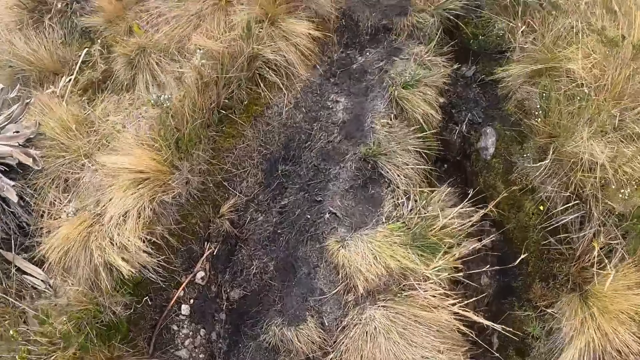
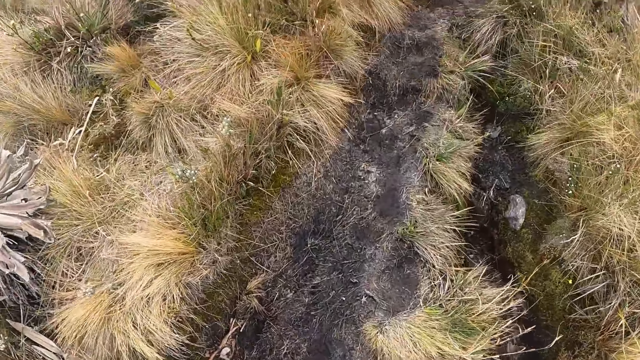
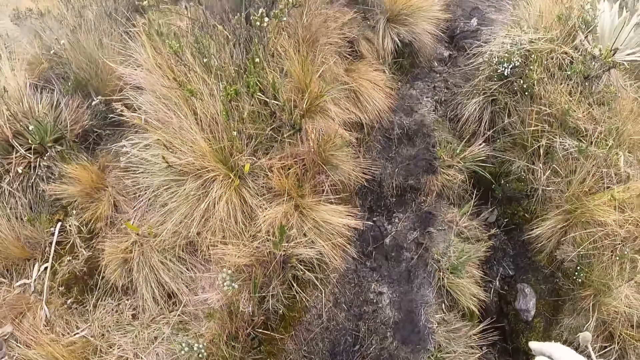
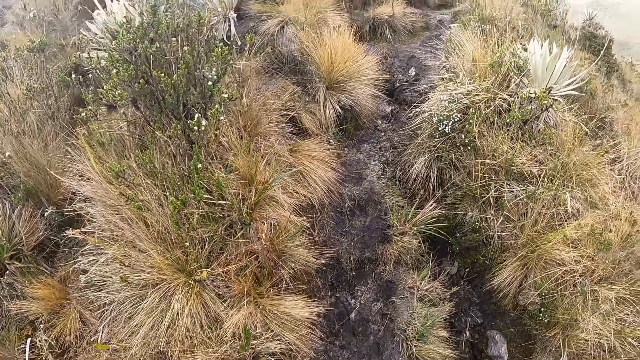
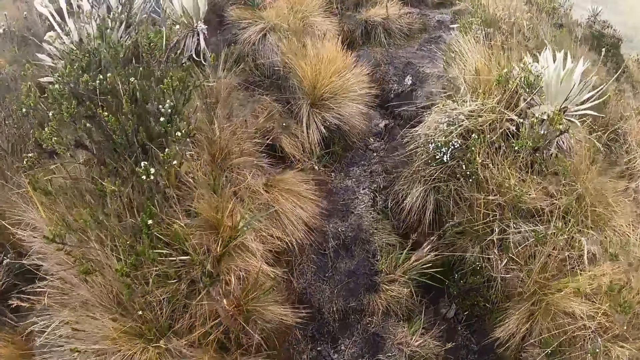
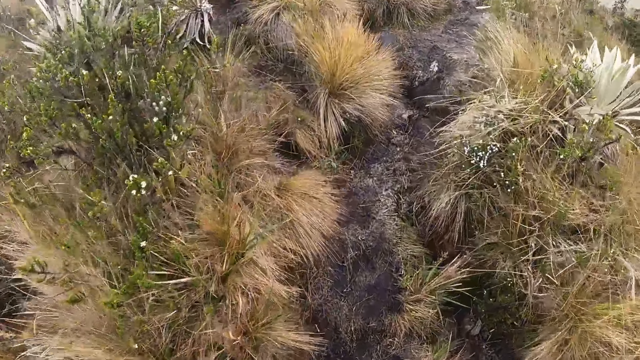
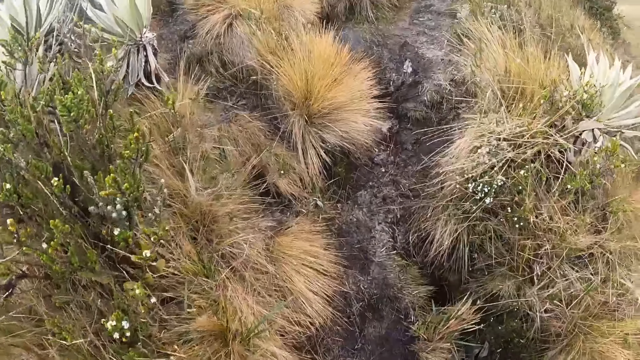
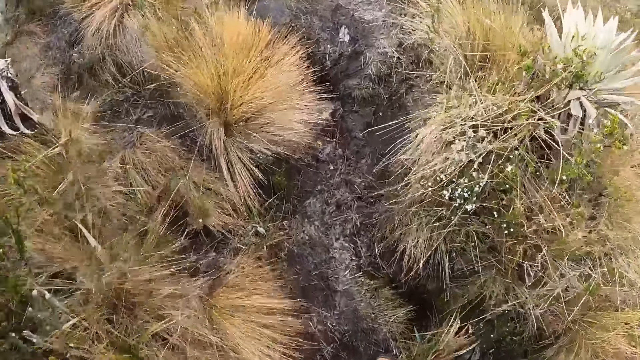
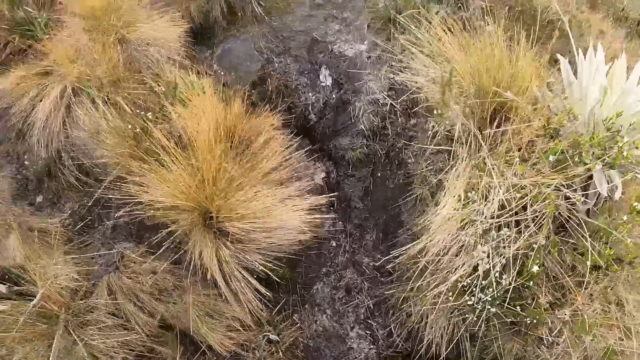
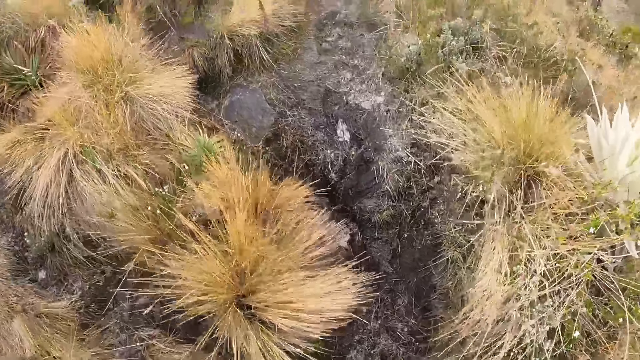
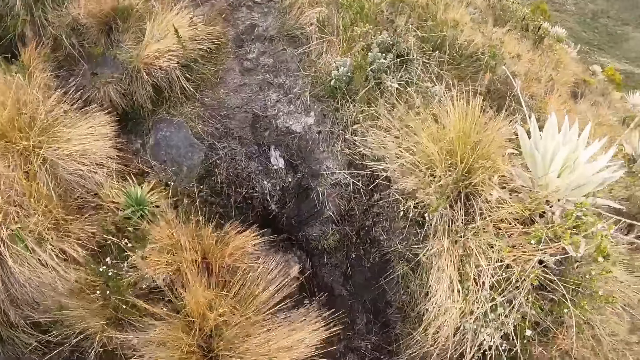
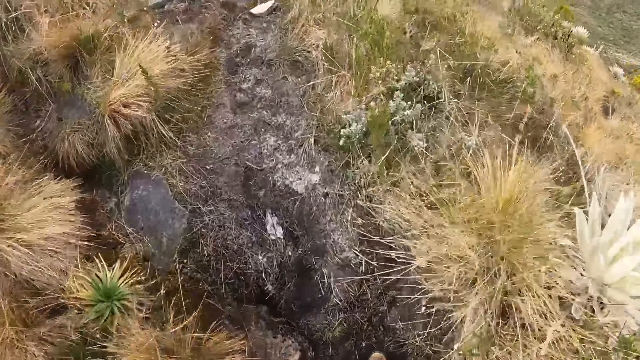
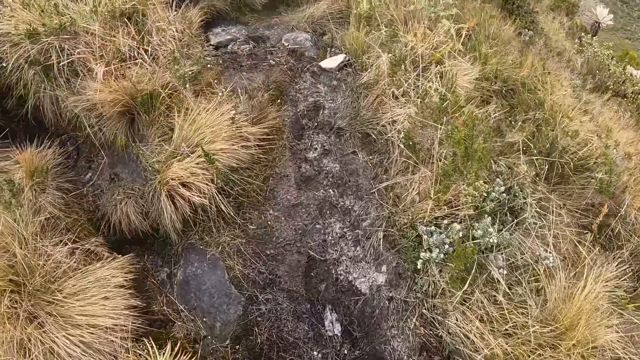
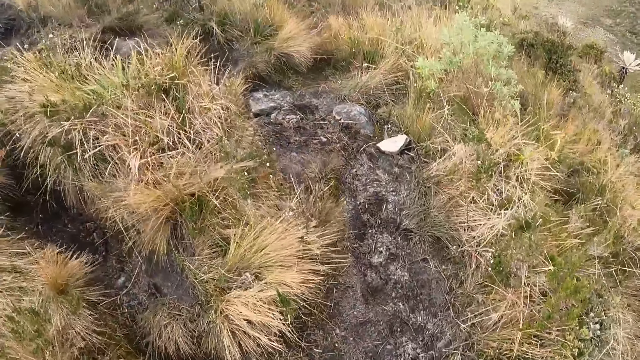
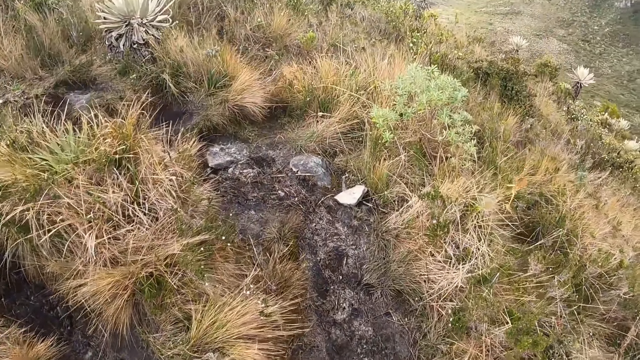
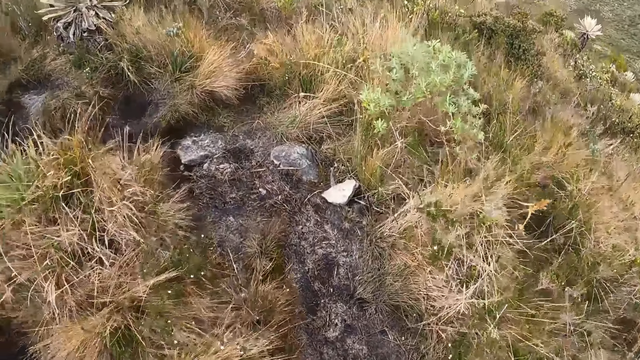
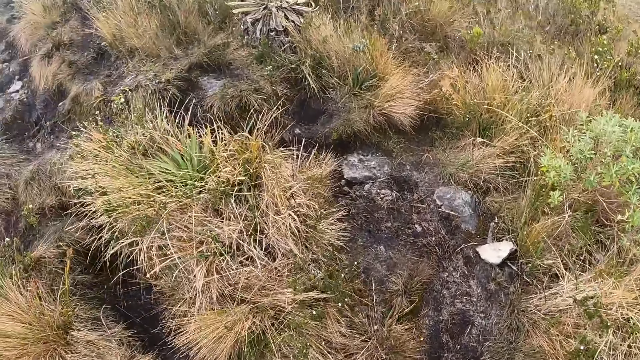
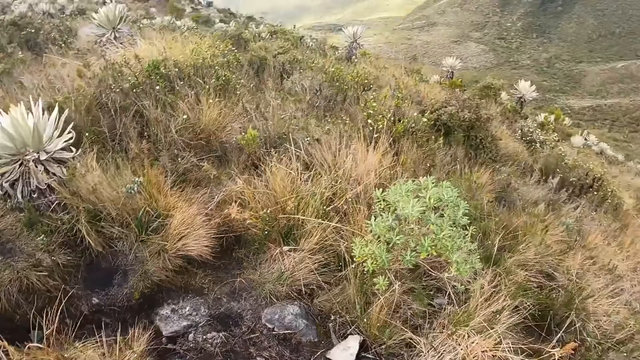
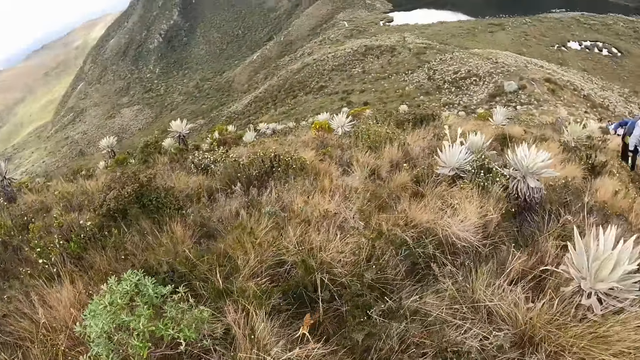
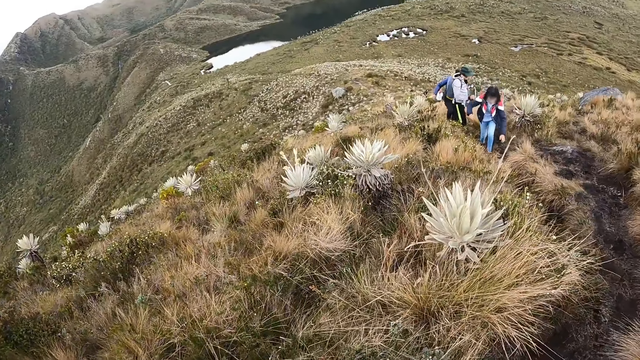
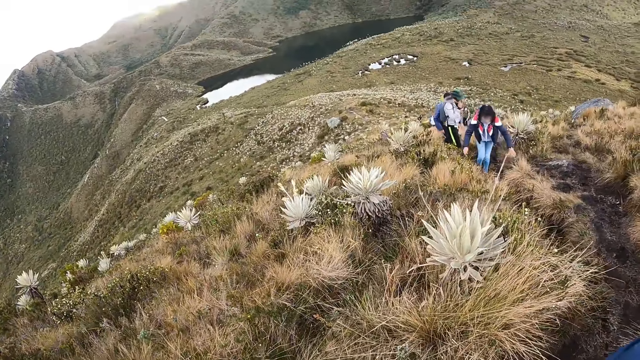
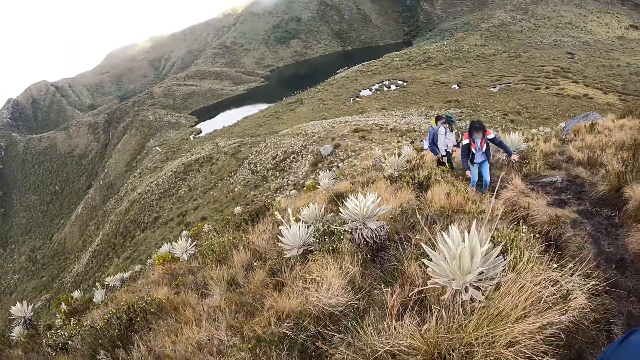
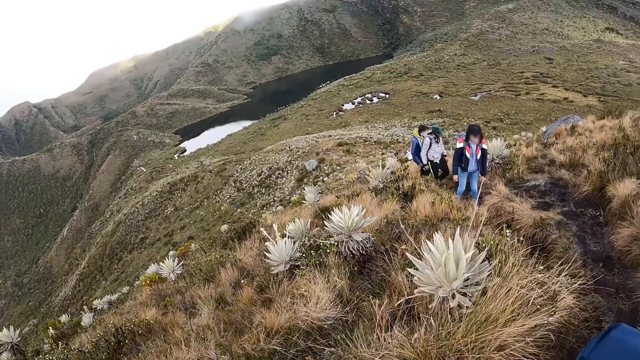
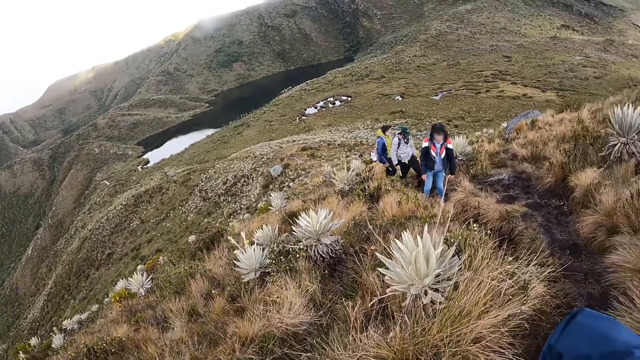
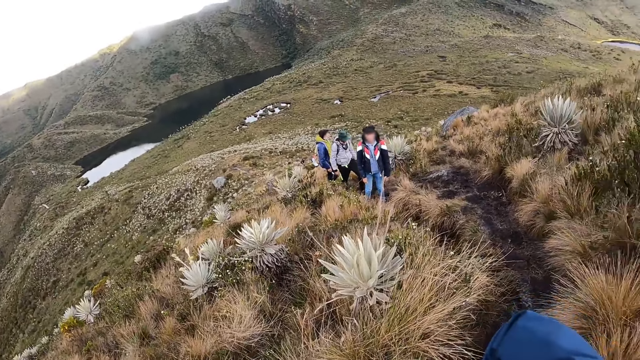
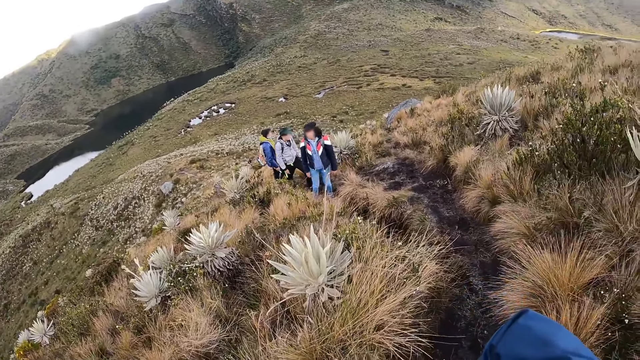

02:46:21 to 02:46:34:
The camera wearer looks around.

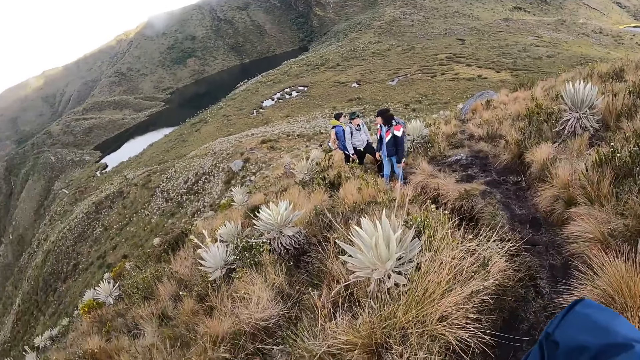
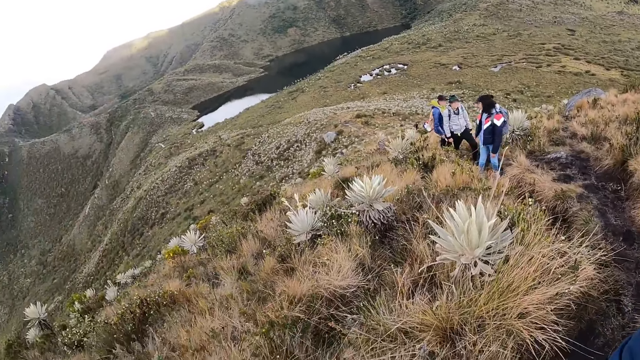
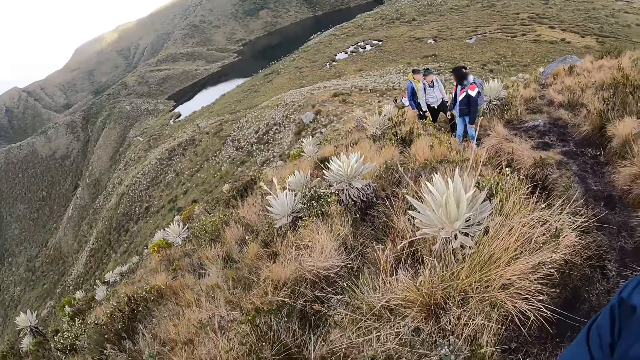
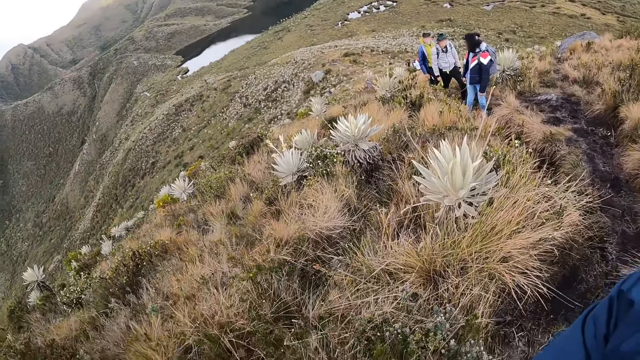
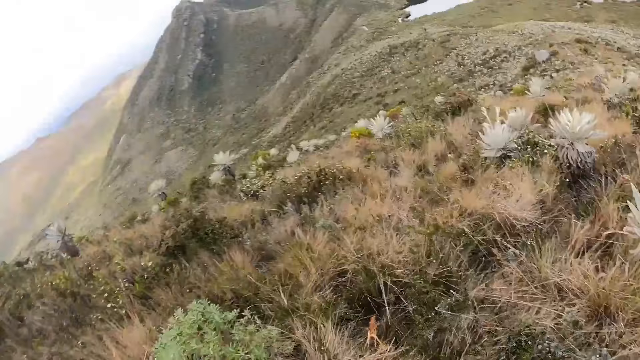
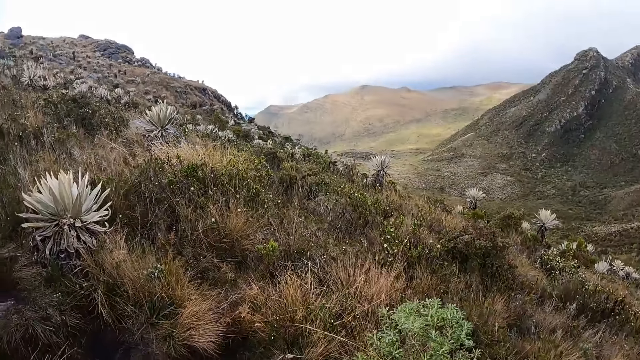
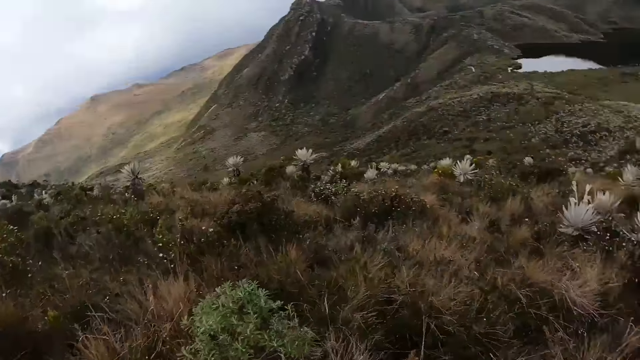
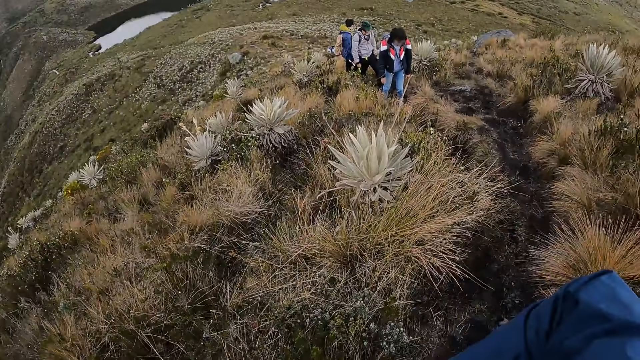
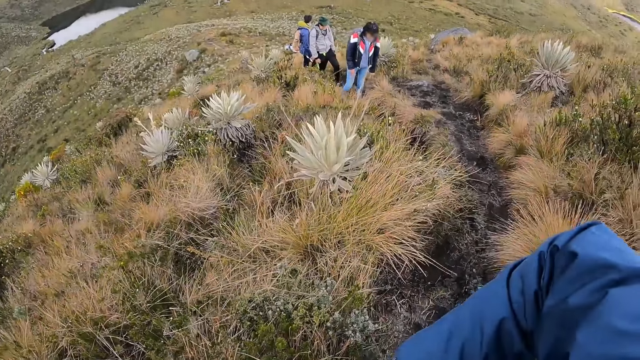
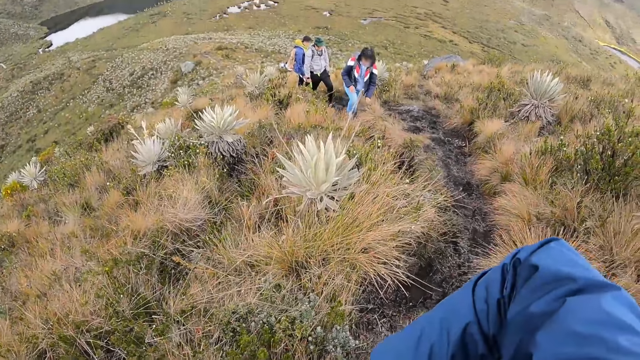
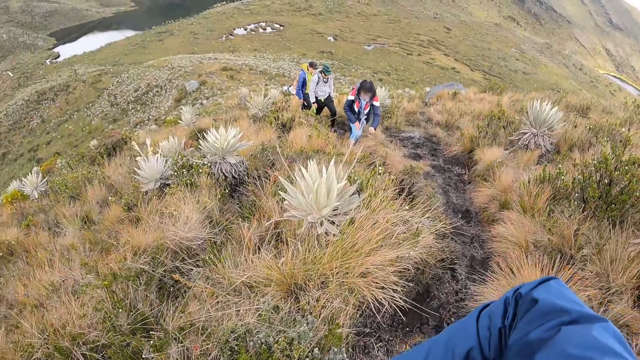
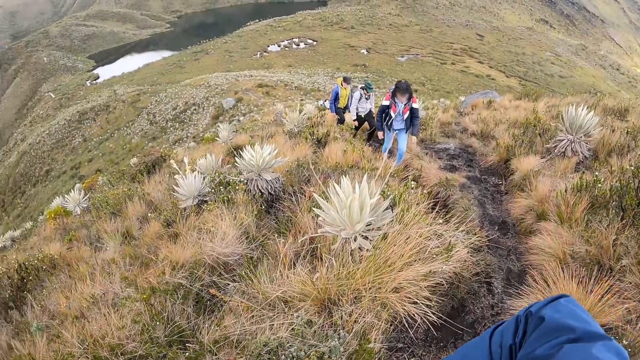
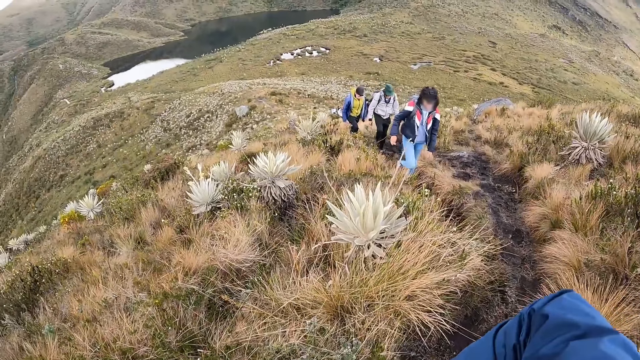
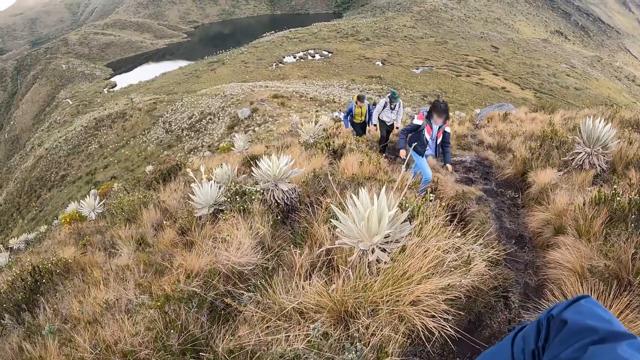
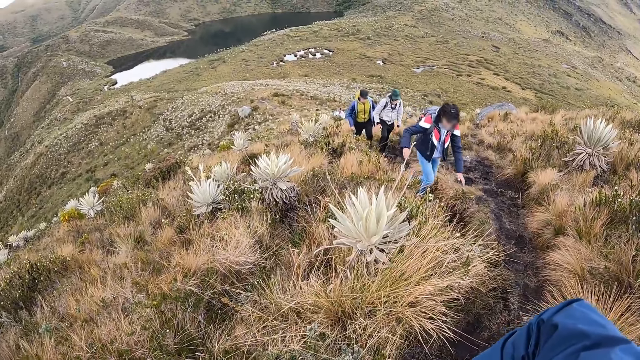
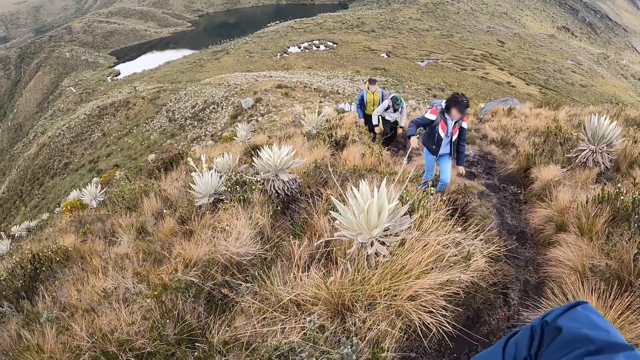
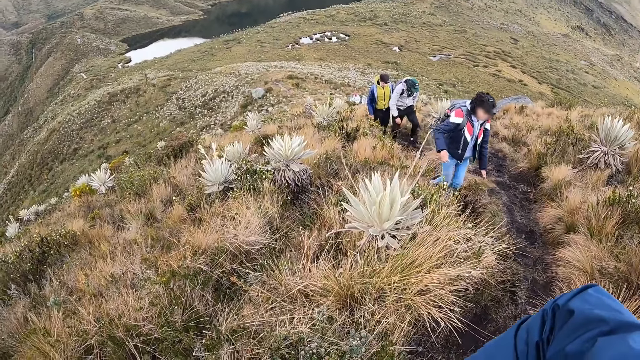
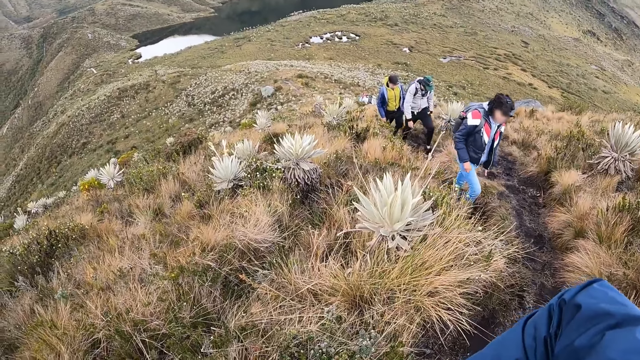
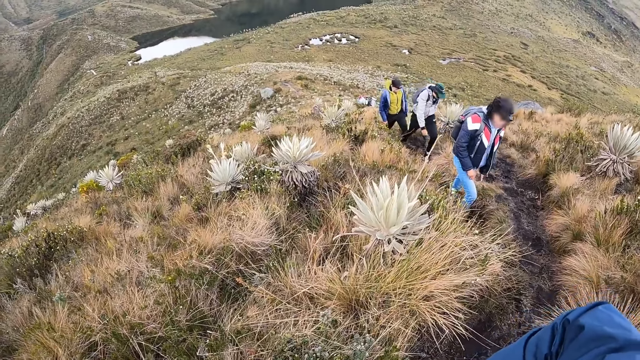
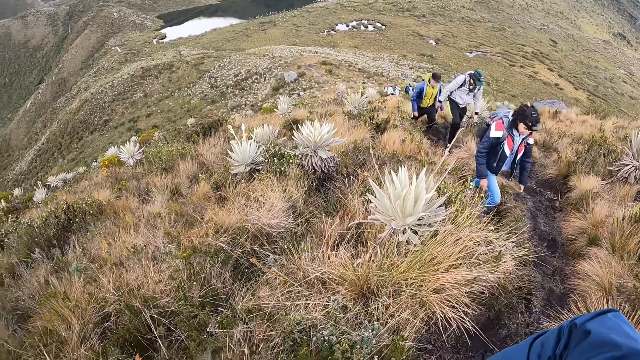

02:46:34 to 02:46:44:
The woman walks up the hill. The man walks up the hill. Another man walks up the hill.
